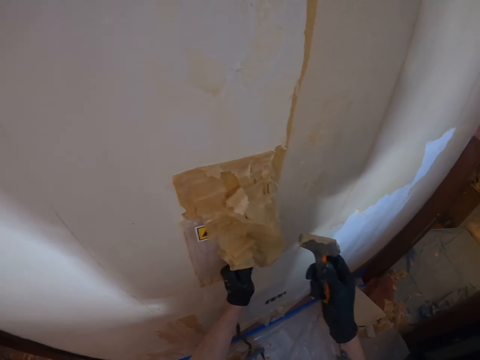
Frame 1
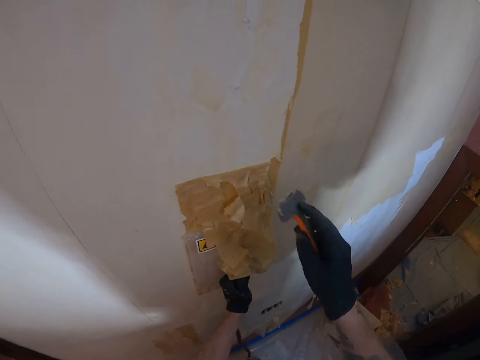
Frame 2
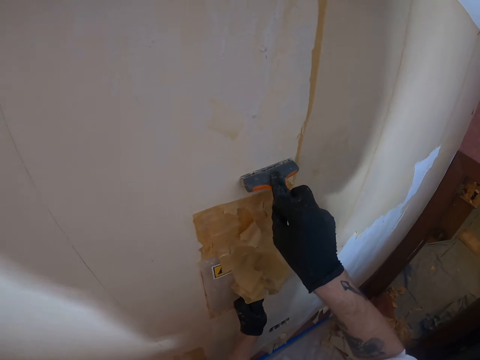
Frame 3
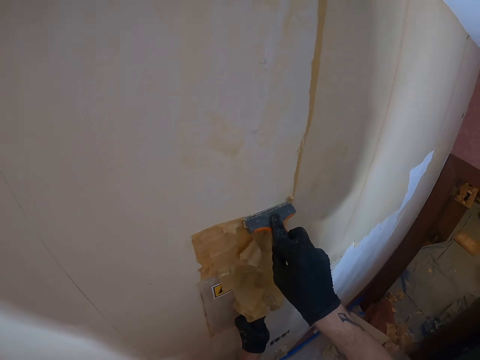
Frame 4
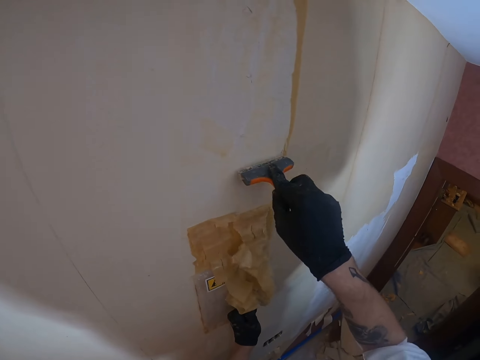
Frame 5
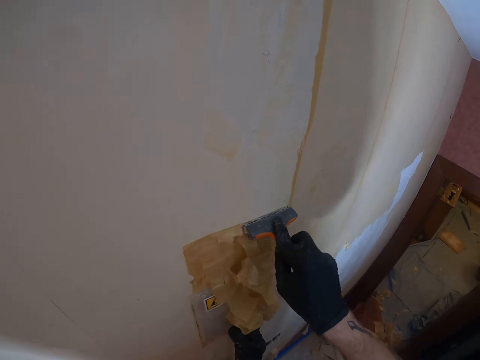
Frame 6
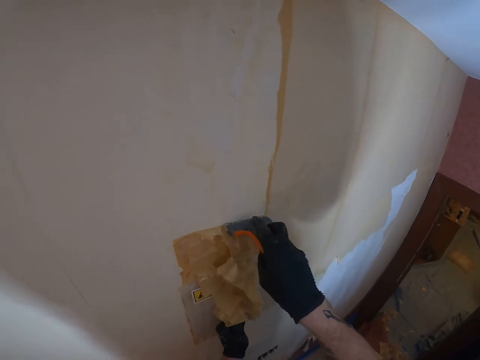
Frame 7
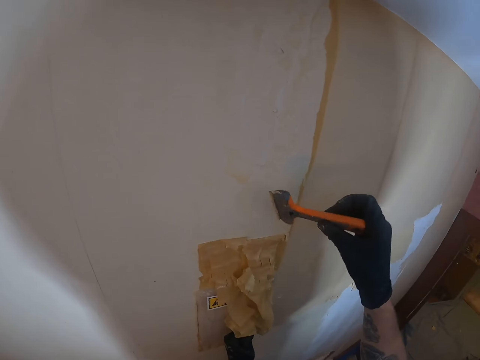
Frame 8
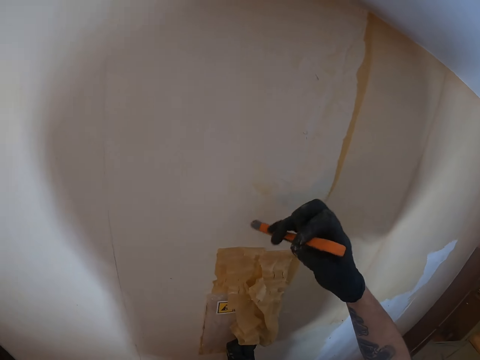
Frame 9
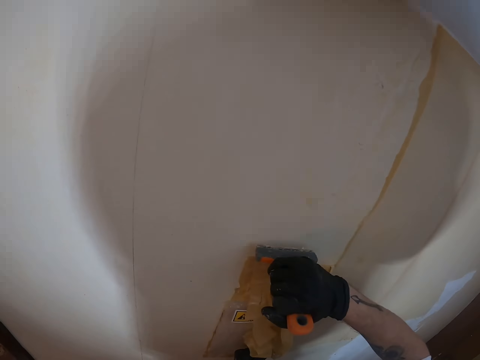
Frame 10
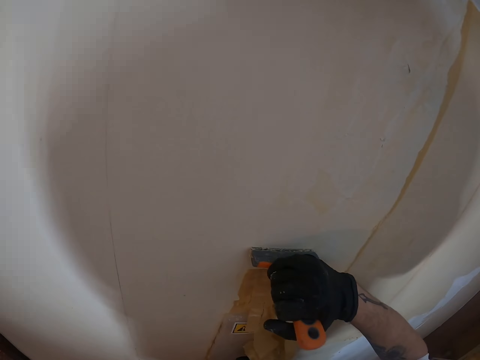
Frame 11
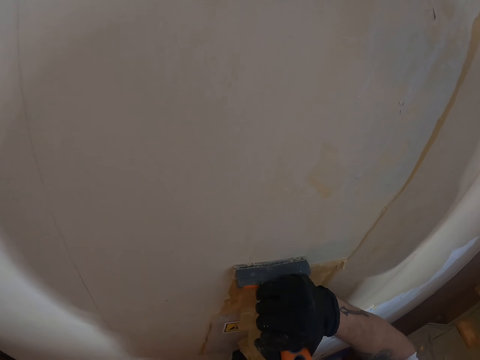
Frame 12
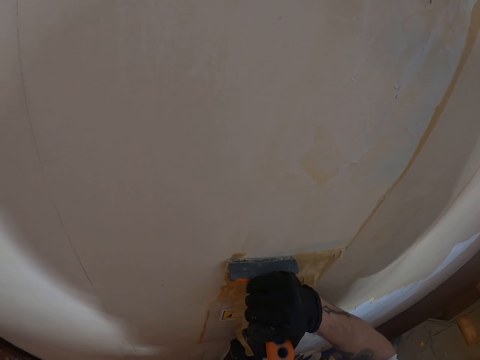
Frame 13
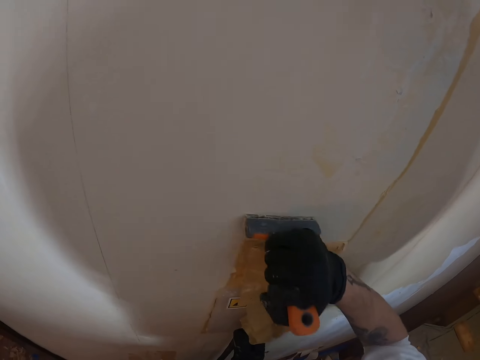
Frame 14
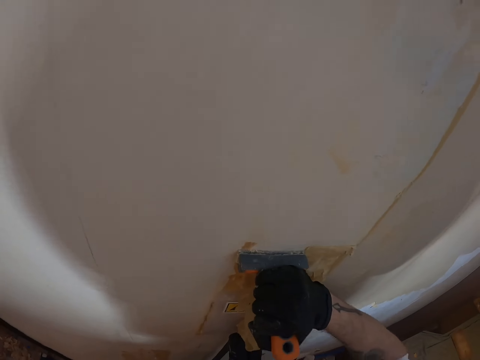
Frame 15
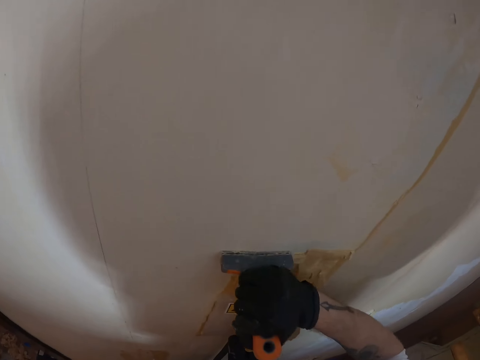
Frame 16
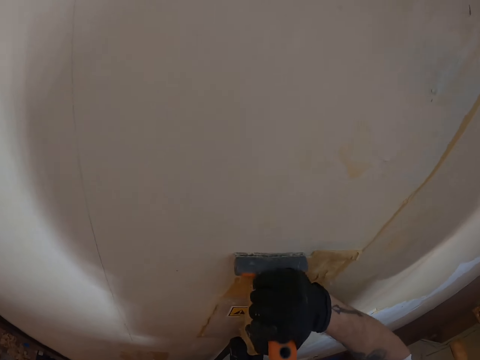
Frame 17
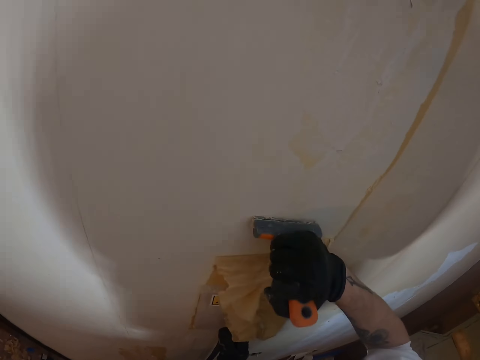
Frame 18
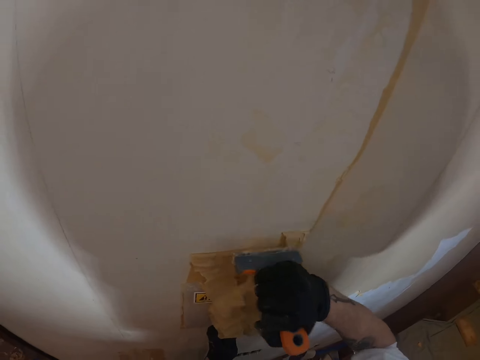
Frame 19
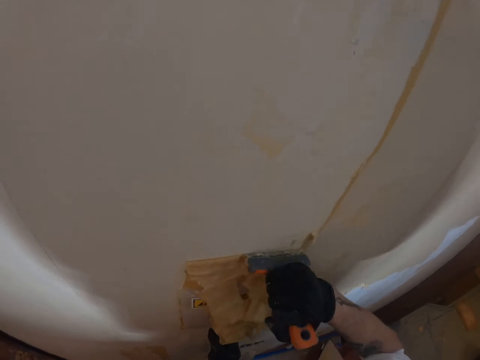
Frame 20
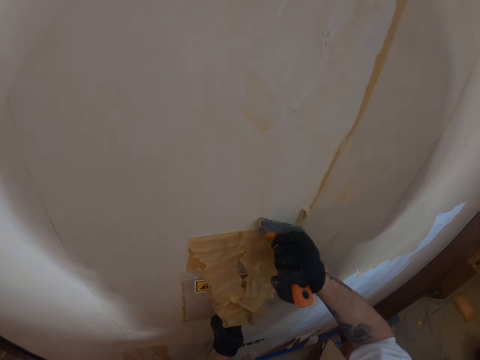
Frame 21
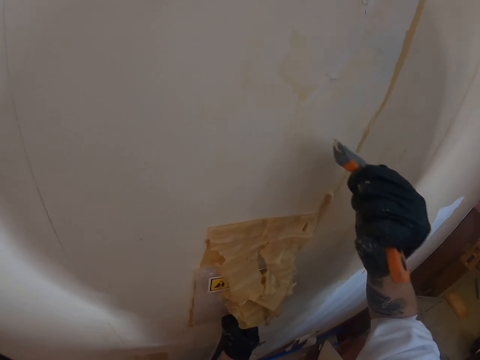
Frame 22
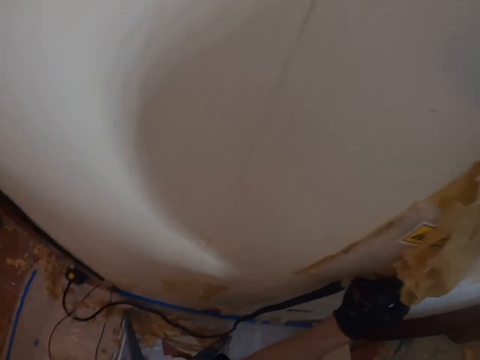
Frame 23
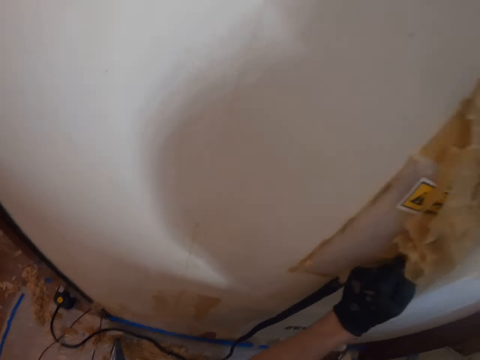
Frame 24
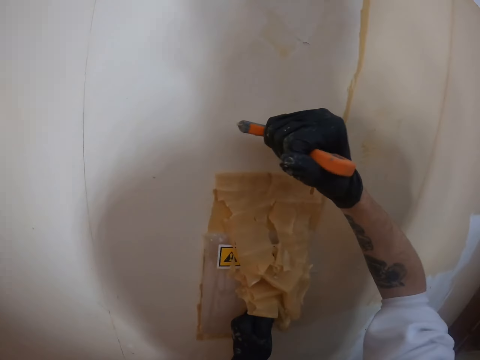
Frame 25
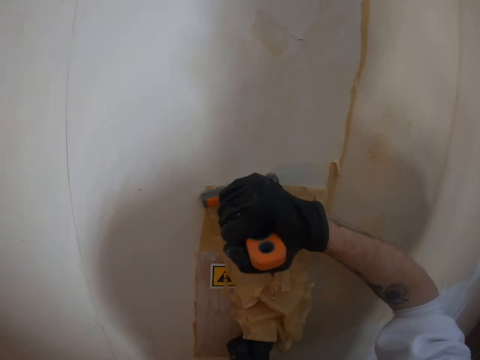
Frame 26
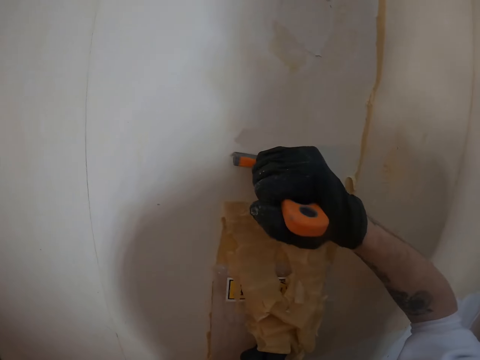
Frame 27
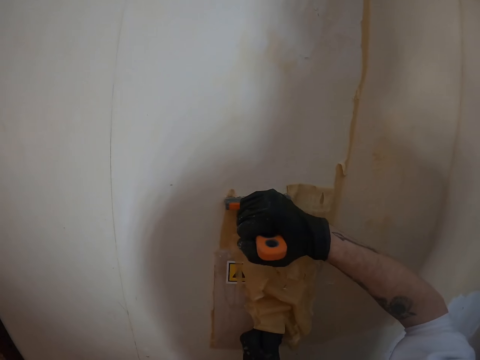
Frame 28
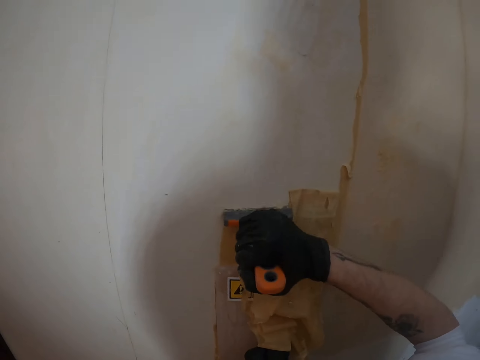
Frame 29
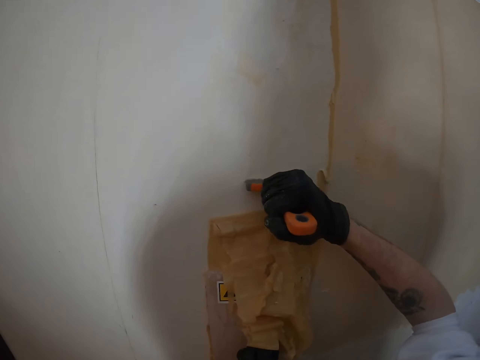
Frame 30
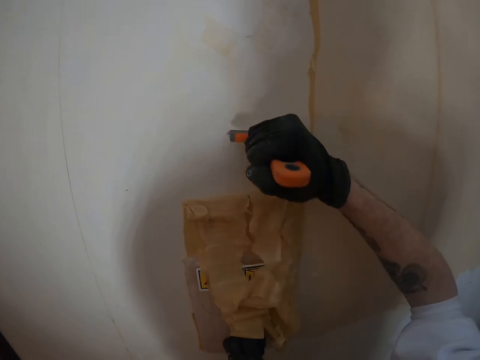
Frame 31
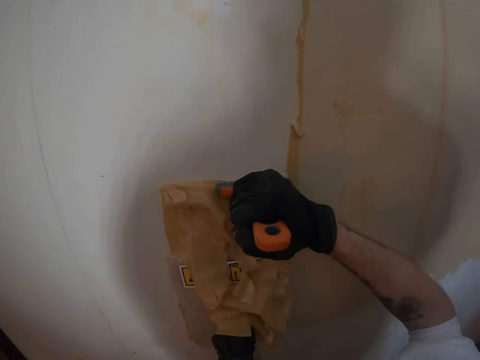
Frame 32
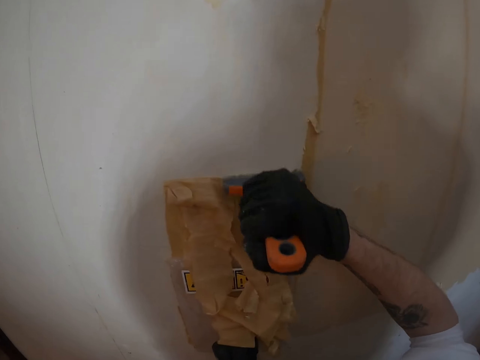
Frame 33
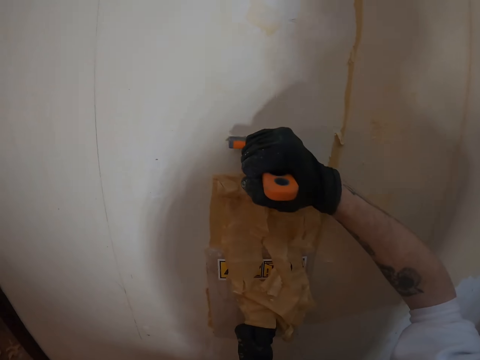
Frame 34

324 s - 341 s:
The camera wearer looks at the scraper. He adjusts a chisel on his hand. He lifts the scraper and removes the paint or wallpaper from the wall with the scraper. He adjusts the chisel on the wall. He removes the wallpaper from the wall. He looks around a room. He lifts the right hand. He removes the paint or wallpaper from the wall with the scraper.

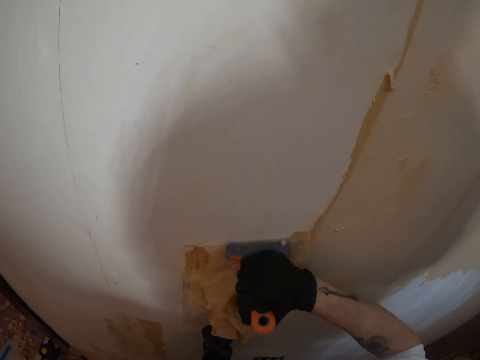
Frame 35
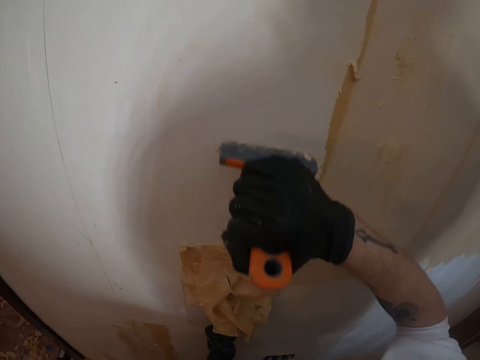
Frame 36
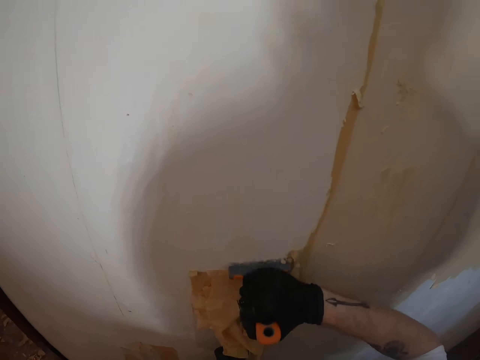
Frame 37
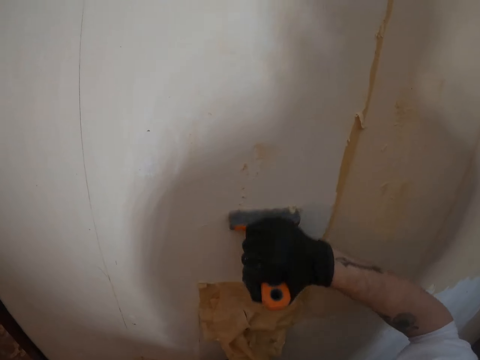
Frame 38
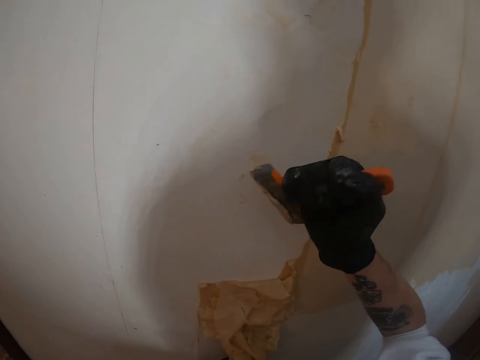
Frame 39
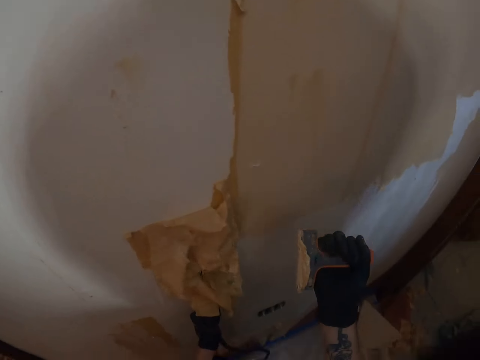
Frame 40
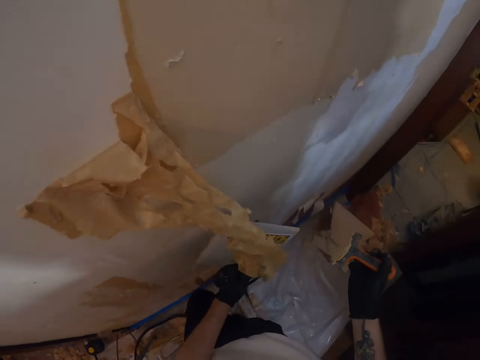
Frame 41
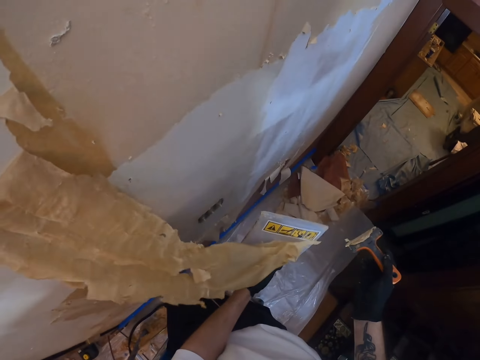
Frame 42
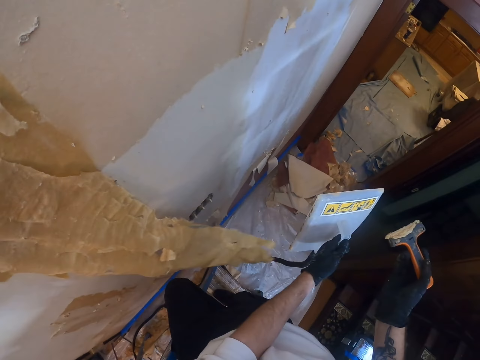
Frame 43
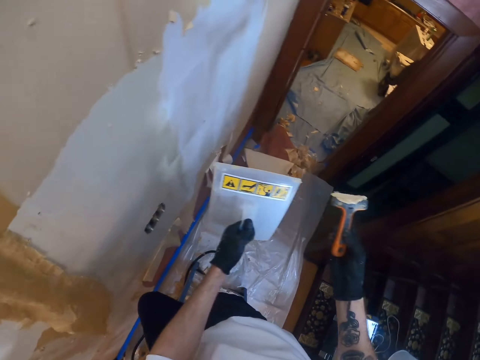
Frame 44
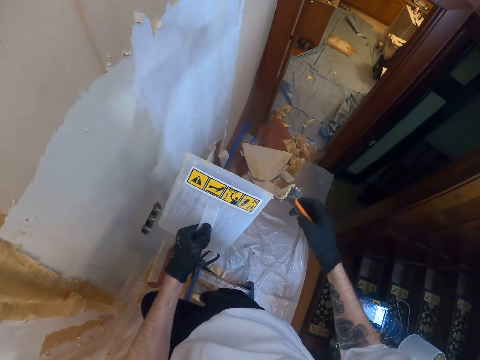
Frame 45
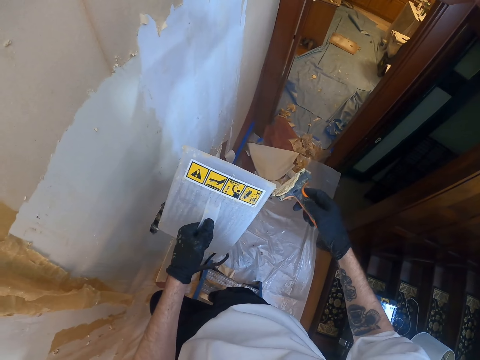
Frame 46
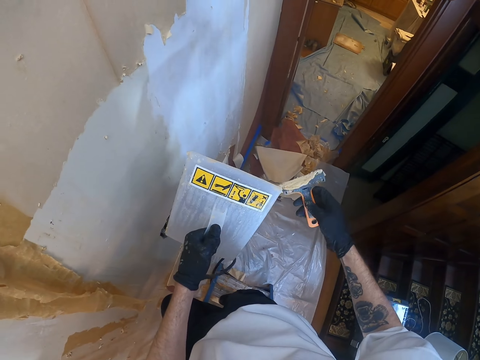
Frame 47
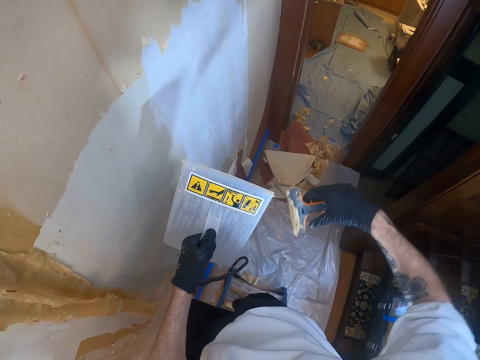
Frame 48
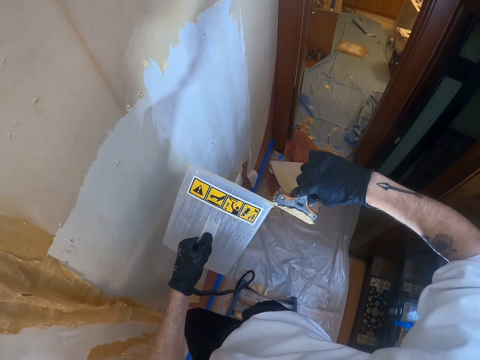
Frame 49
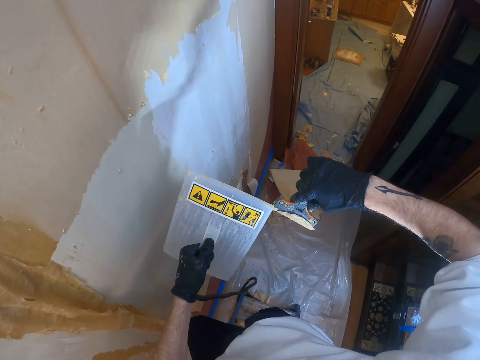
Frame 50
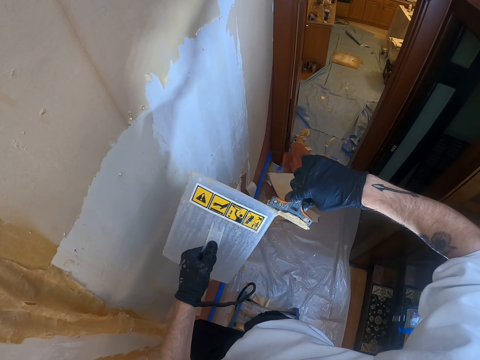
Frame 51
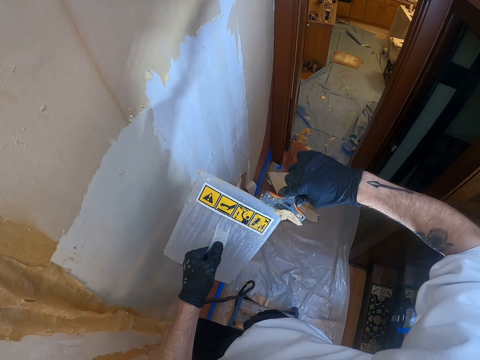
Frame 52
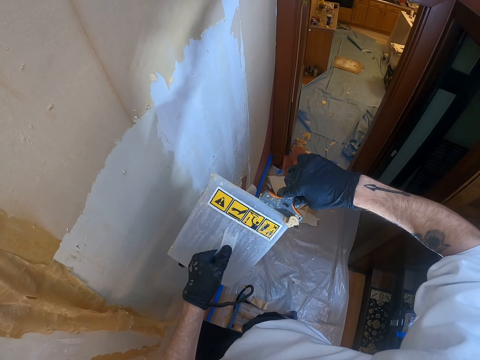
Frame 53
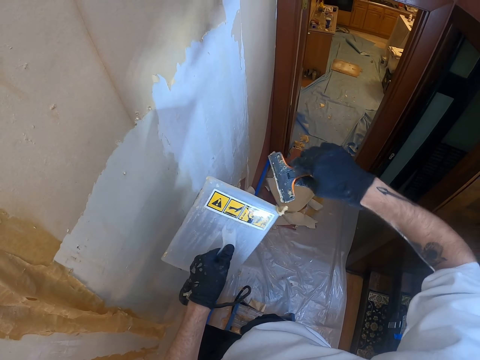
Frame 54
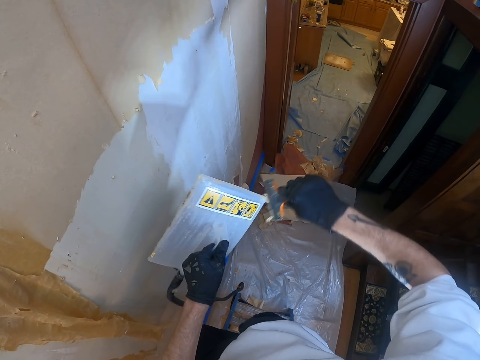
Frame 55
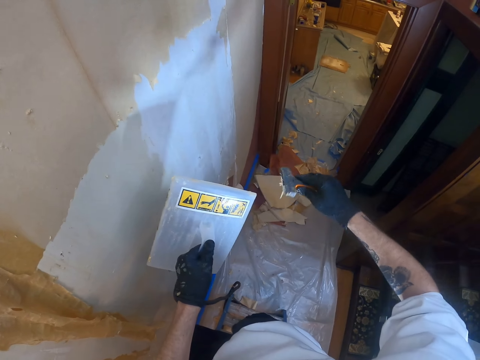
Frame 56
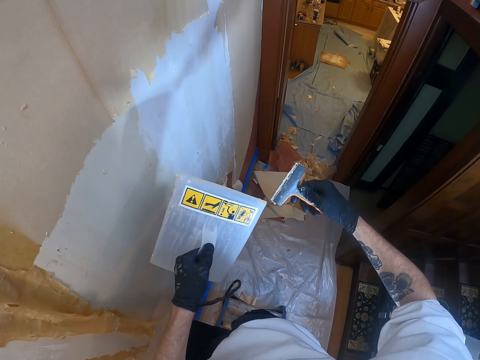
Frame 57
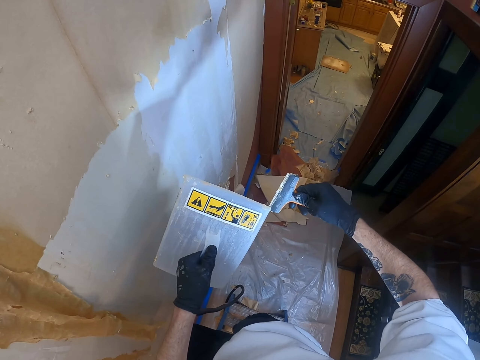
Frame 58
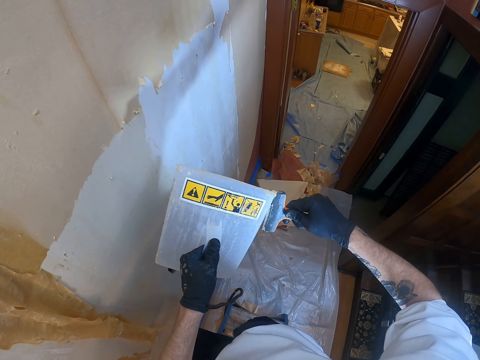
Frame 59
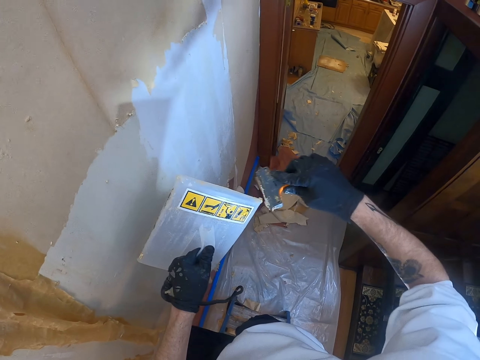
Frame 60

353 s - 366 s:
The camera wearer moves both hands. He adjusts a chisel on his hand, moves the plastic float, and lifts both hands. He swings the scraper and removes paint from the scraper with the plastic float. He moves both hands, turns the scraper, and removes paint from the scraper with the plastic float.
